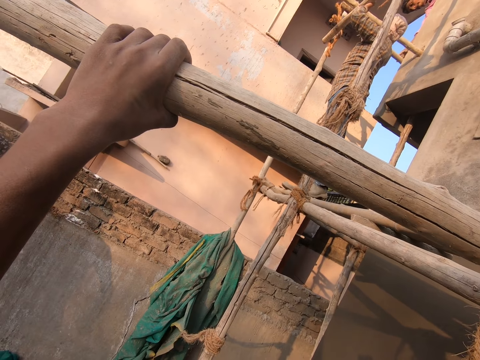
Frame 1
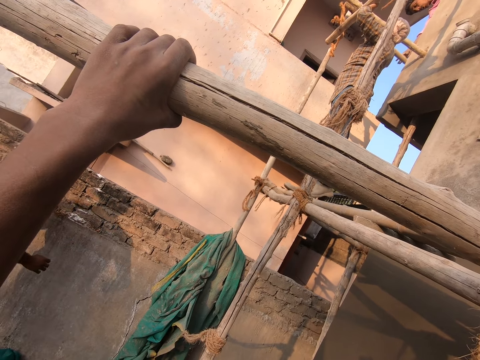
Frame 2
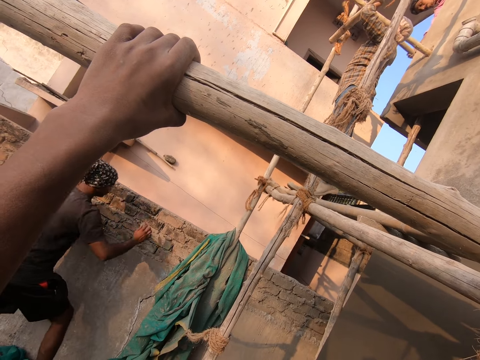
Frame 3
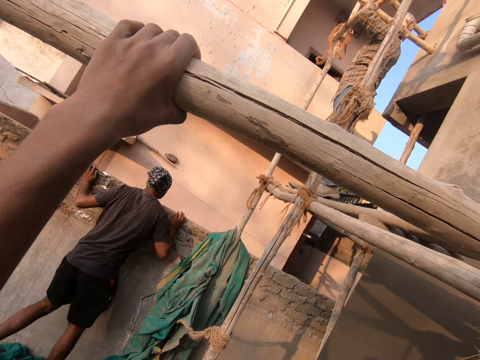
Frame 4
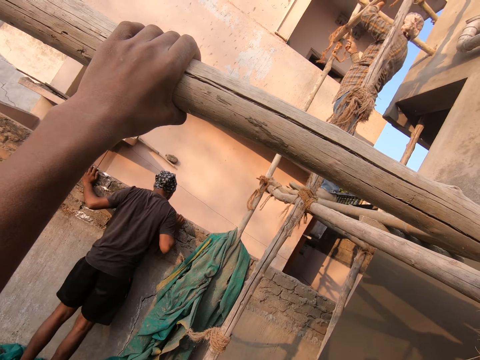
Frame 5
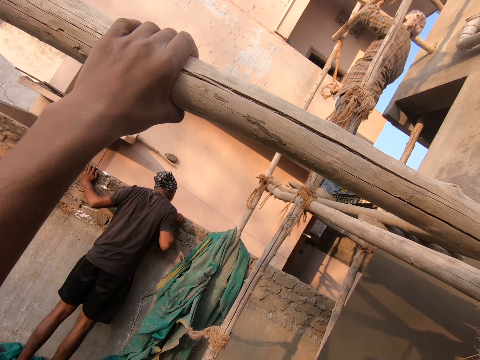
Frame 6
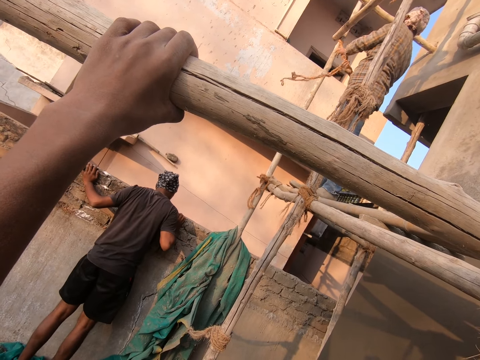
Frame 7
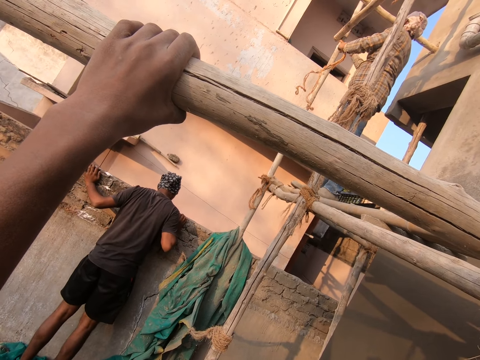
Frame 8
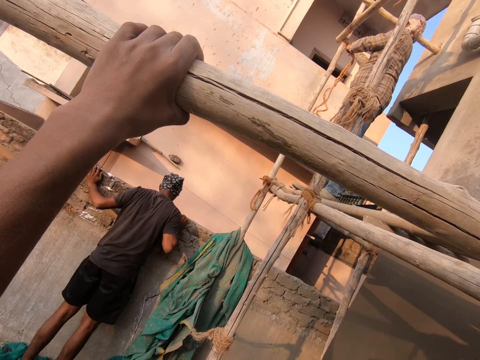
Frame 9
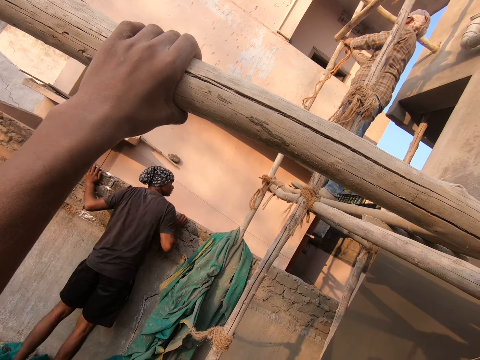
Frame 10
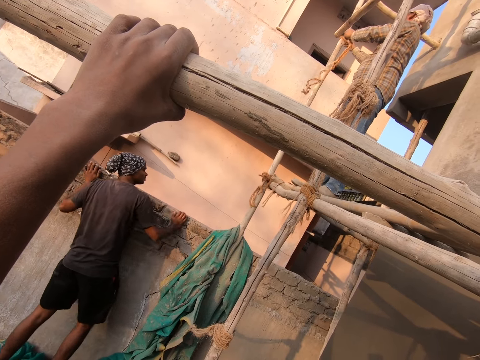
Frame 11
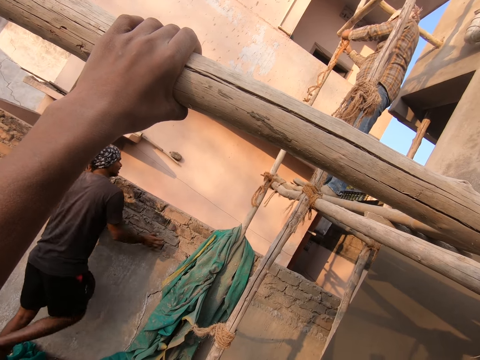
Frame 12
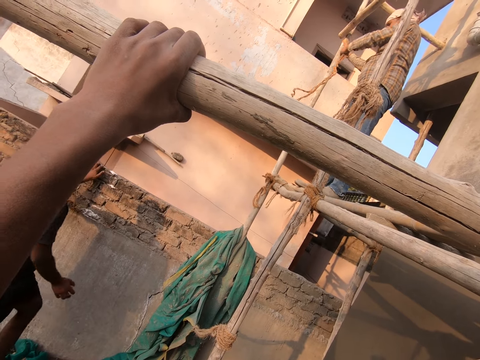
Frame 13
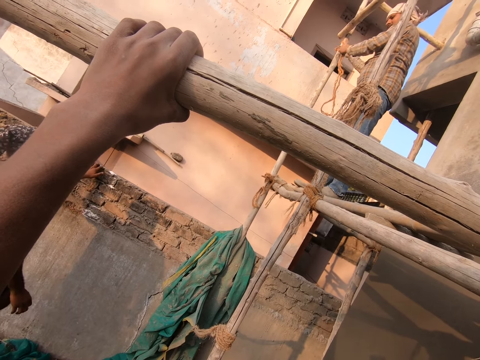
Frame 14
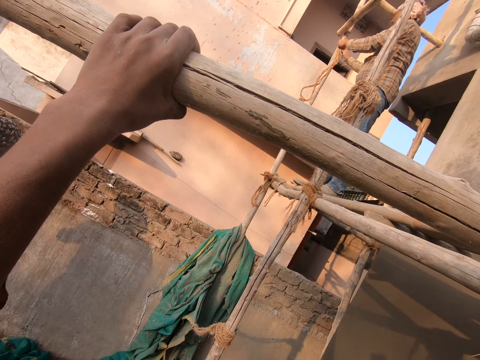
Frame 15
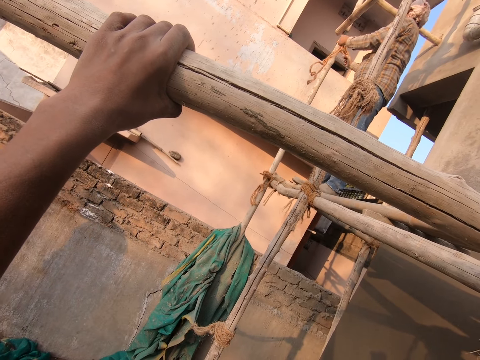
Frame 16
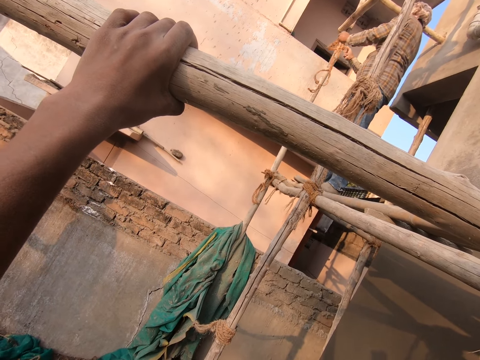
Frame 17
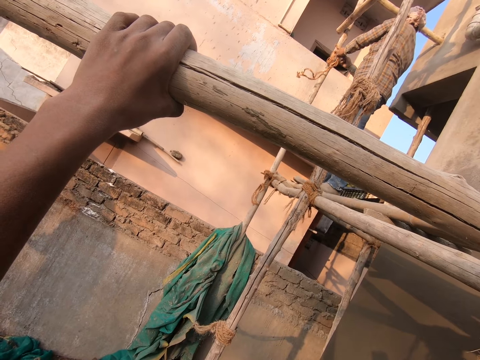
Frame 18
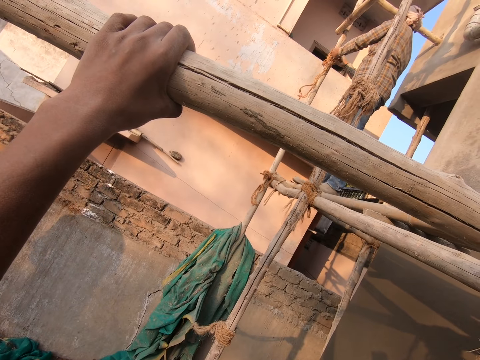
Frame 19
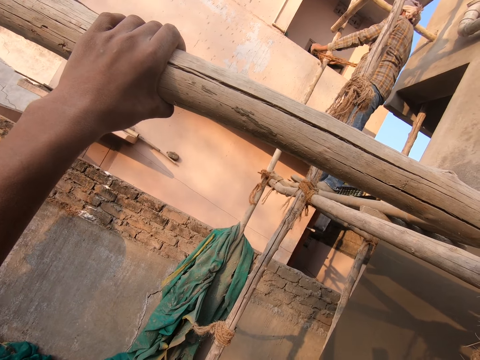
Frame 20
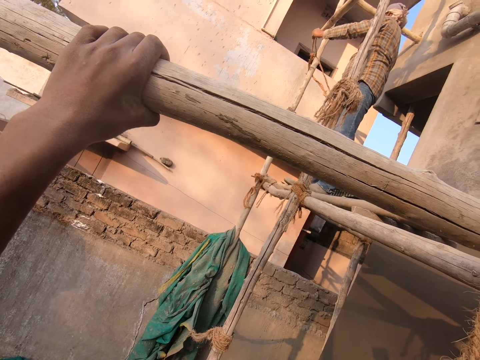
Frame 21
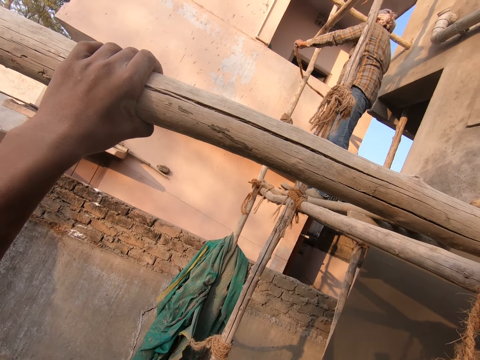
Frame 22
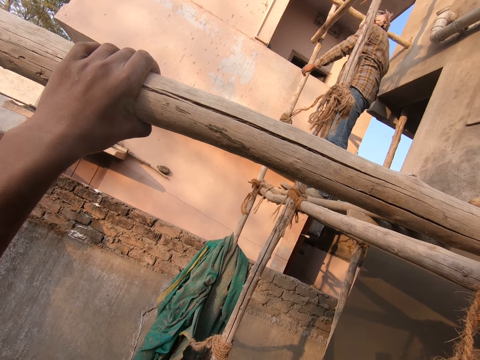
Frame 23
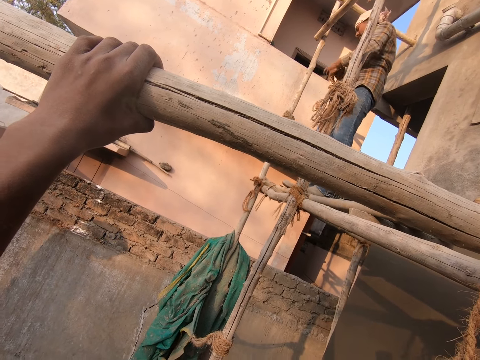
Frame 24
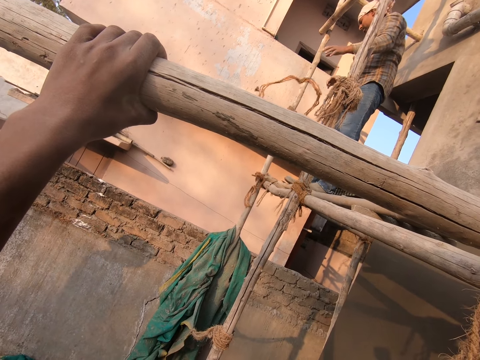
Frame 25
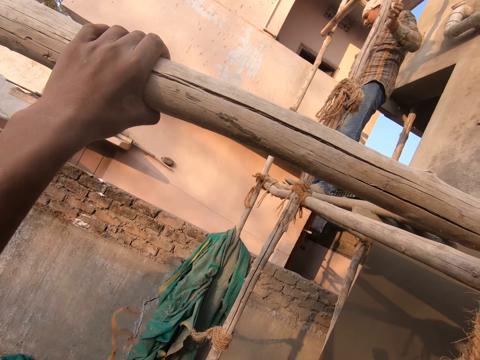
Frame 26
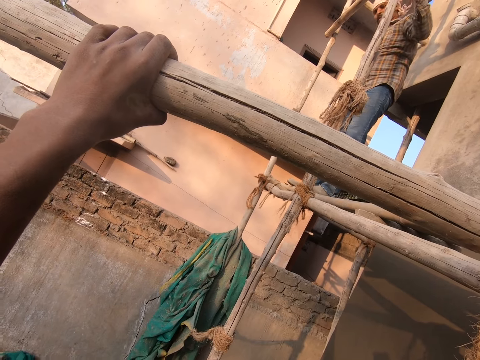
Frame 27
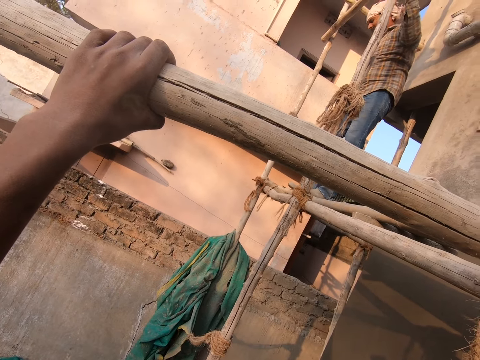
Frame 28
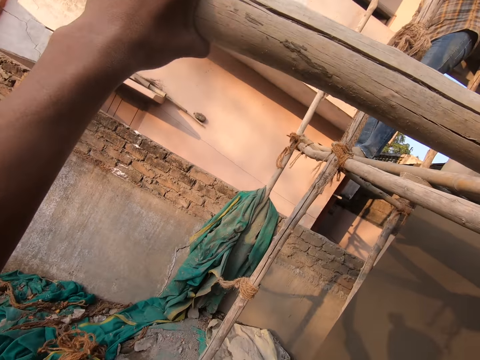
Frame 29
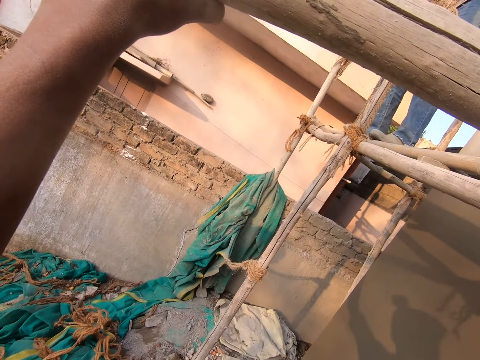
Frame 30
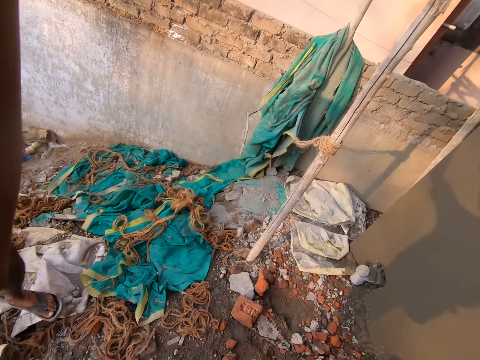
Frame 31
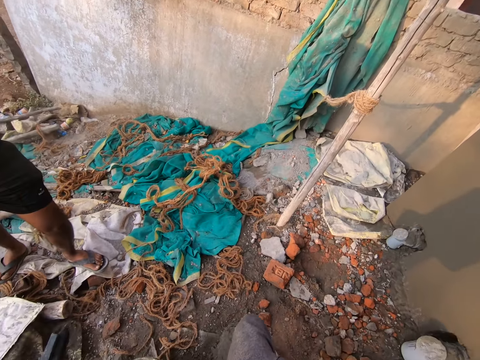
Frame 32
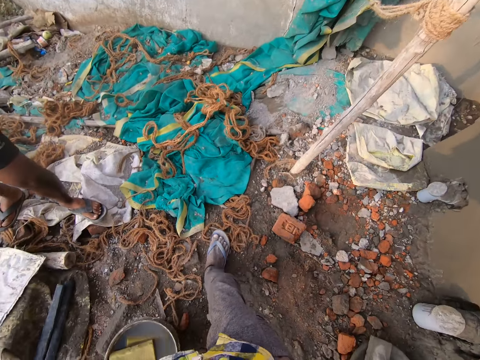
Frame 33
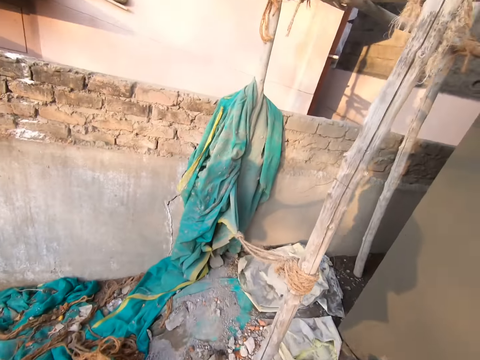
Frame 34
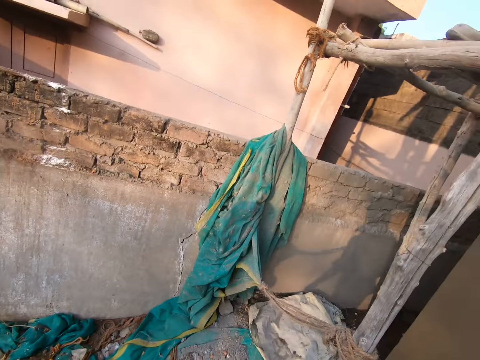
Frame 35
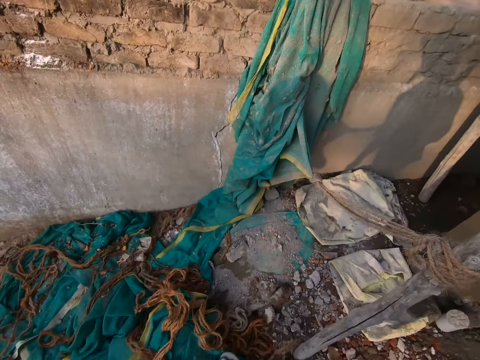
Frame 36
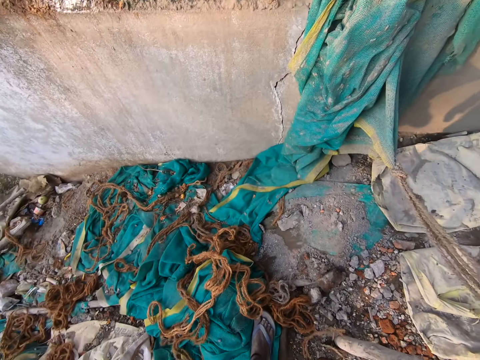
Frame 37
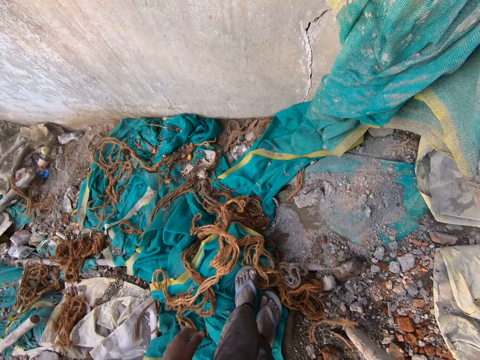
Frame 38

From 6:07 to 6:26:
A man moves around. Another man unties the scaffold. Another man stares at the wall. The man who unties the scaffold throws the rope on the ground. The man who stares at the wall walks around the site. The camera wearer looks around and moves around.

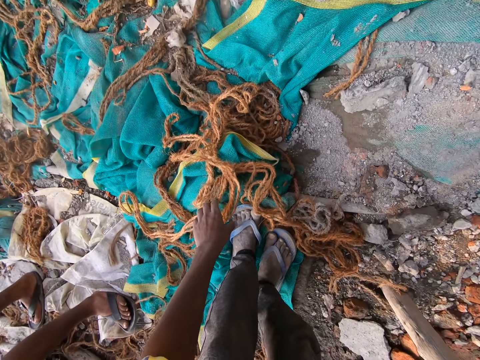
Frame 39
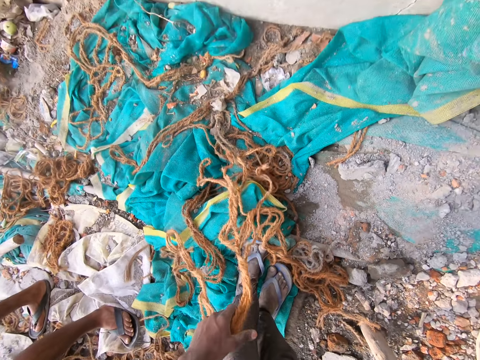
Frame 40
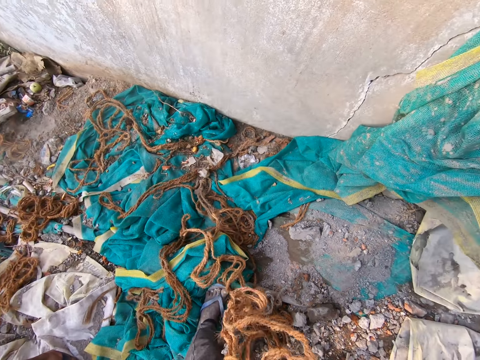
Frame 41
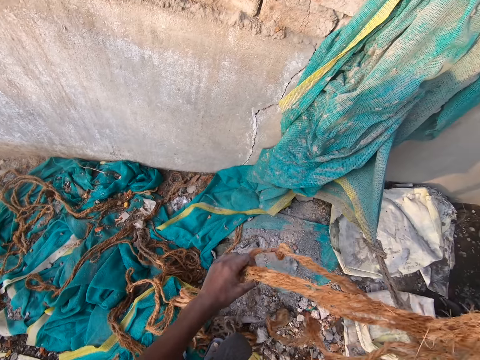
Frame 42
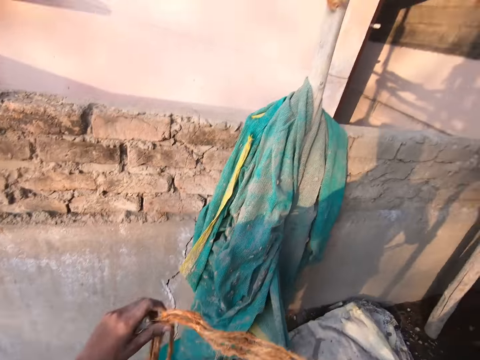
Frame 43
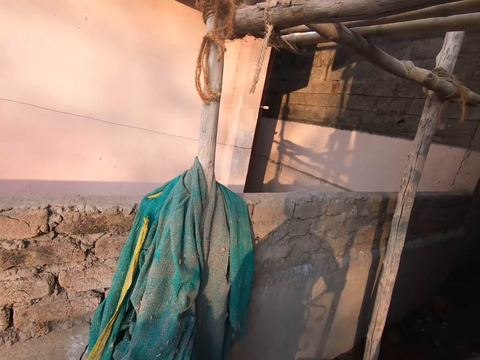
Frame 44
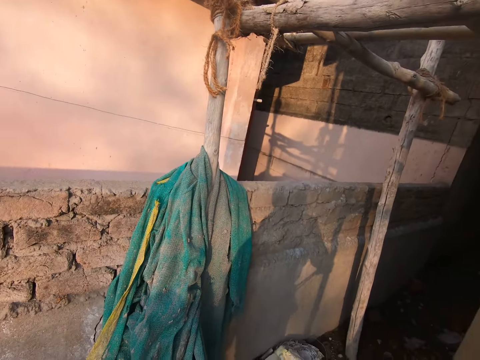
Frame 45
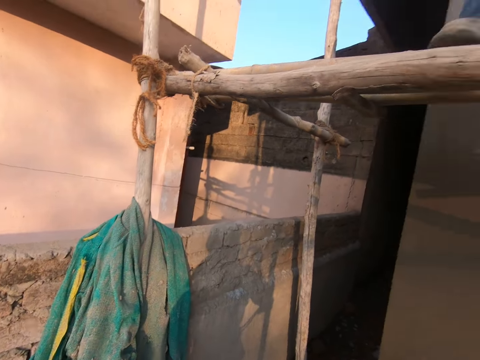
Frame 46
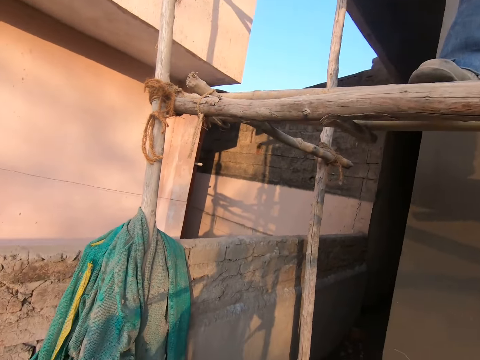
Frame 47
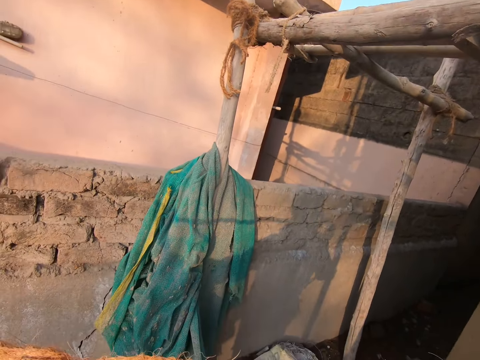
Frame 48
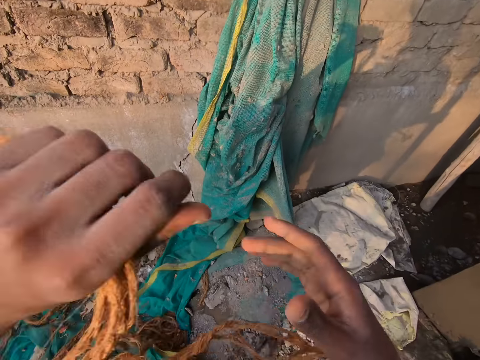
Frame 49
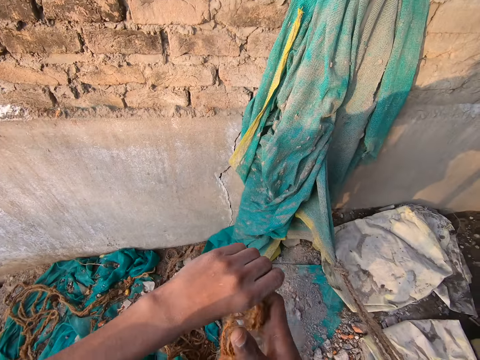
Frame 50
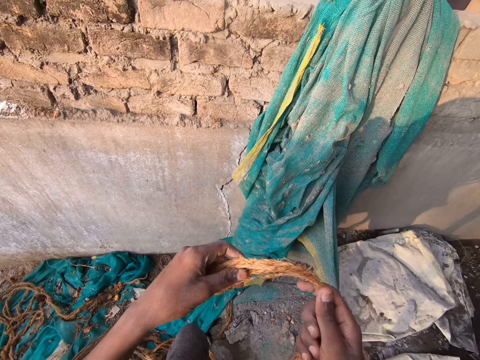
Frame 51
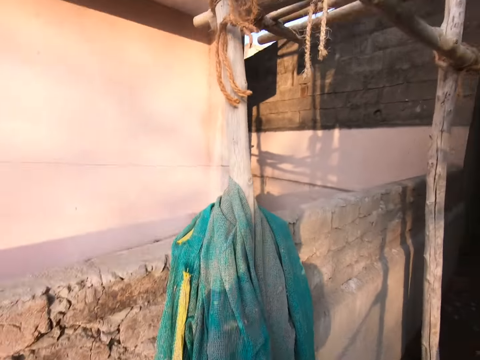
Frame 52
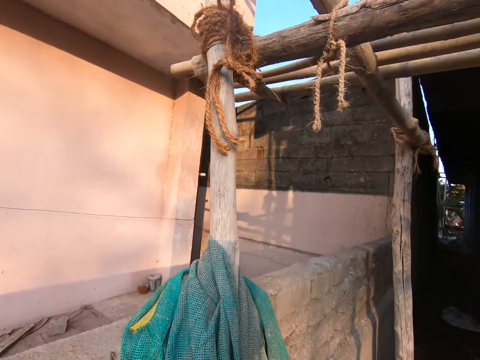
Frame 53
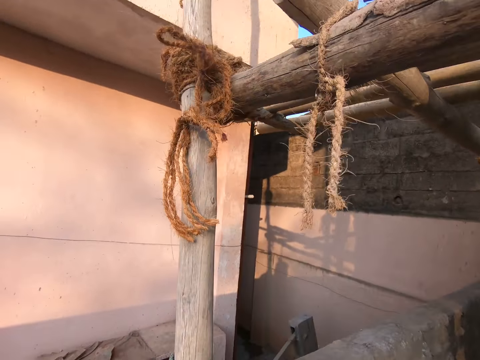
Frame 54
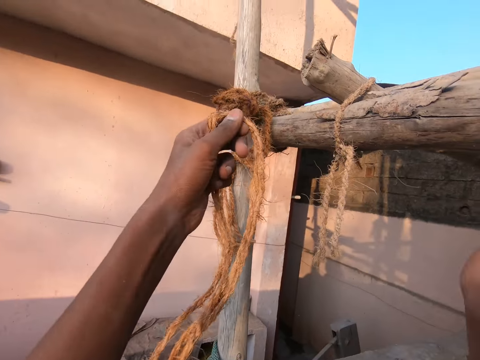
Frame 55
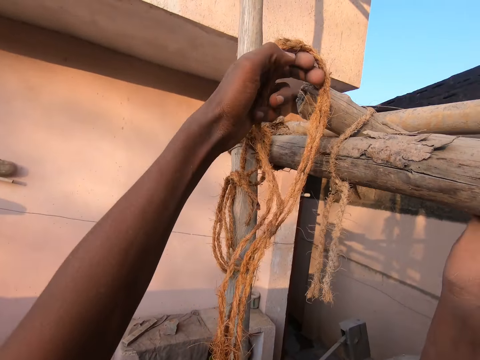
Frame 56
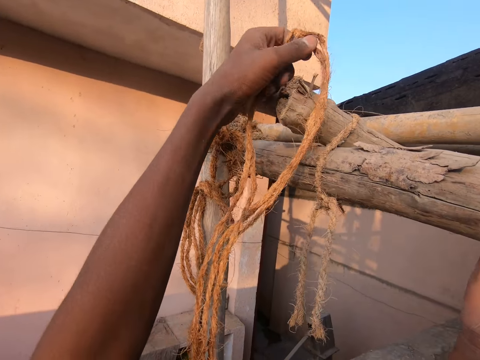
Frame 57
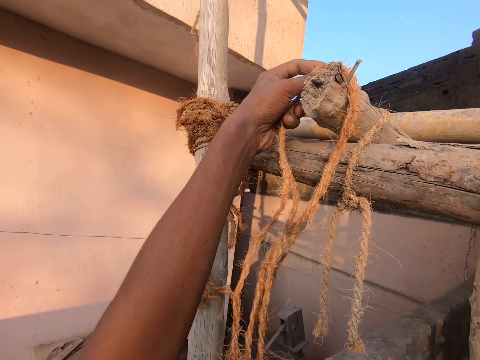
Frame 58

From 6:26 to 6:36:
The camera wearer picks up the rope from the ground. They look around.
